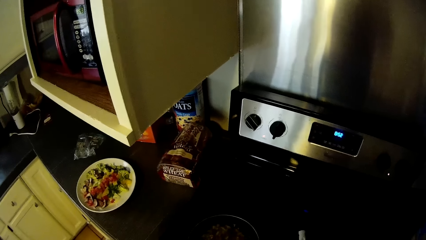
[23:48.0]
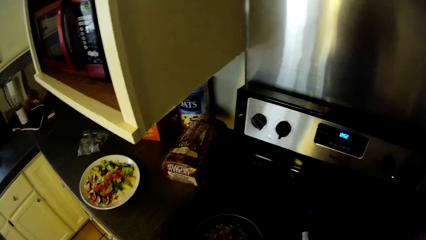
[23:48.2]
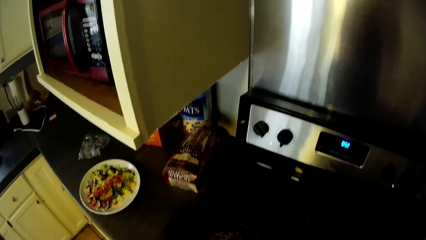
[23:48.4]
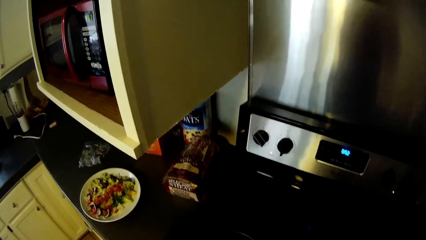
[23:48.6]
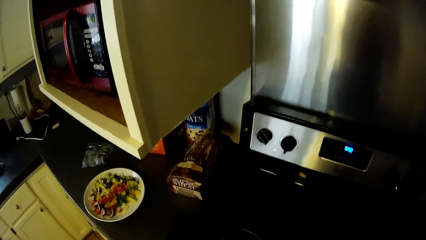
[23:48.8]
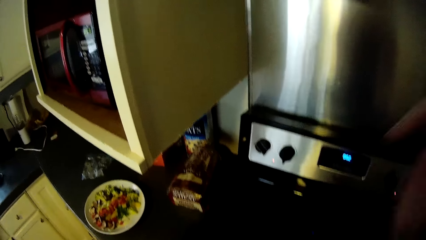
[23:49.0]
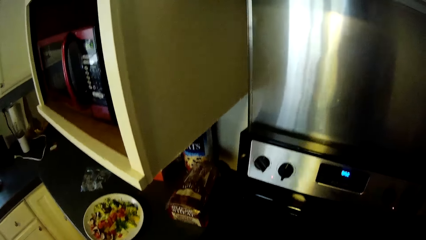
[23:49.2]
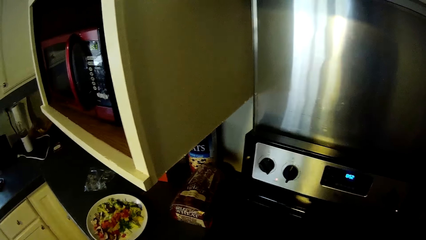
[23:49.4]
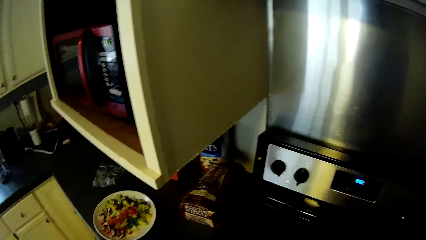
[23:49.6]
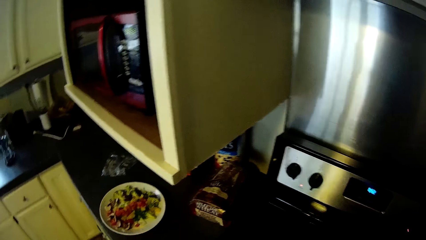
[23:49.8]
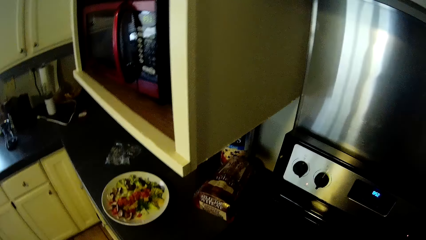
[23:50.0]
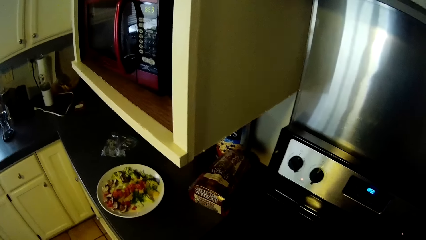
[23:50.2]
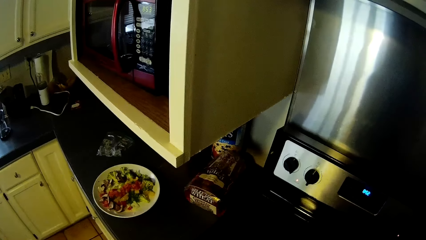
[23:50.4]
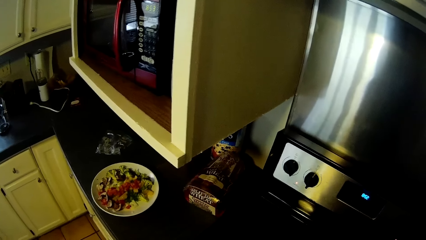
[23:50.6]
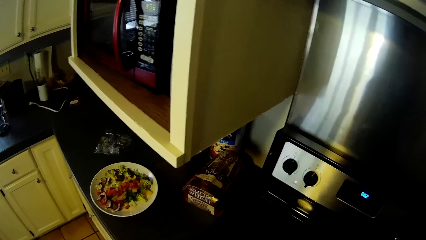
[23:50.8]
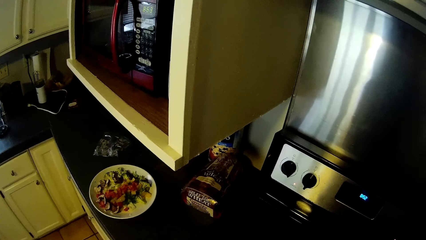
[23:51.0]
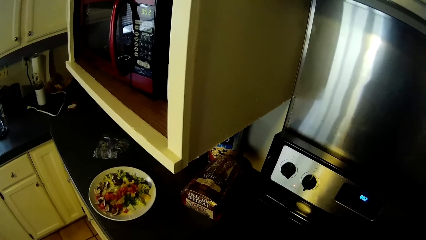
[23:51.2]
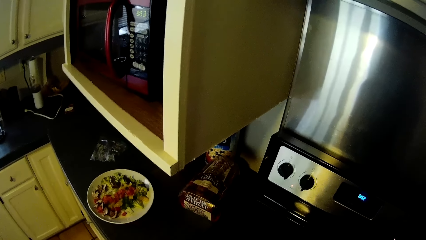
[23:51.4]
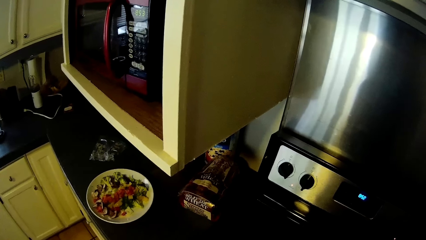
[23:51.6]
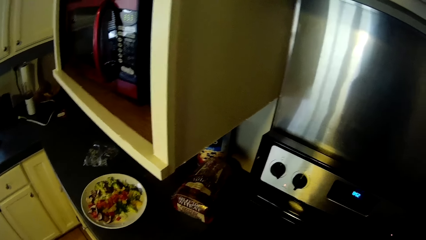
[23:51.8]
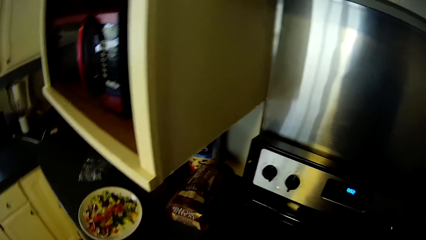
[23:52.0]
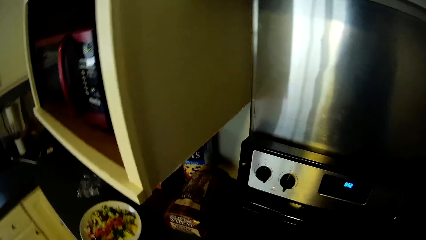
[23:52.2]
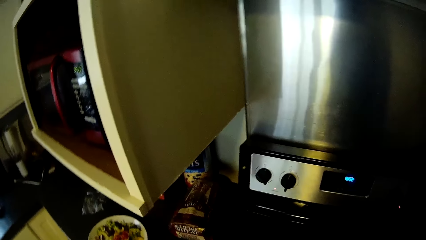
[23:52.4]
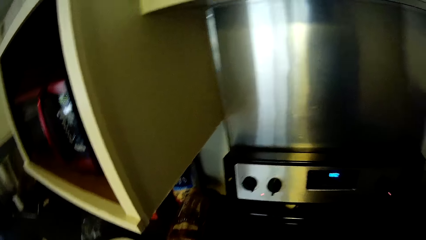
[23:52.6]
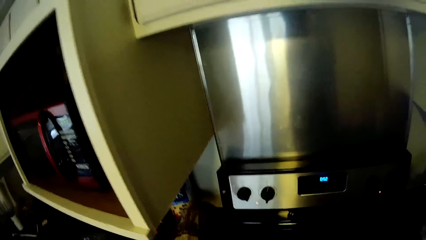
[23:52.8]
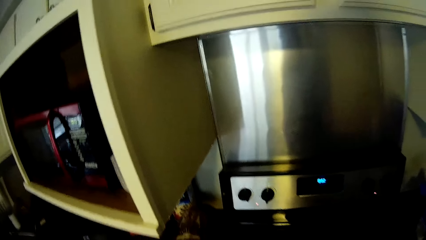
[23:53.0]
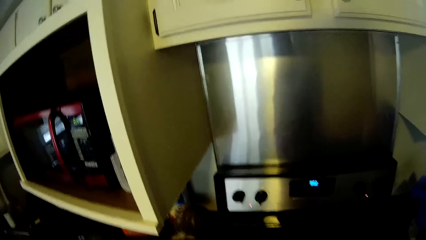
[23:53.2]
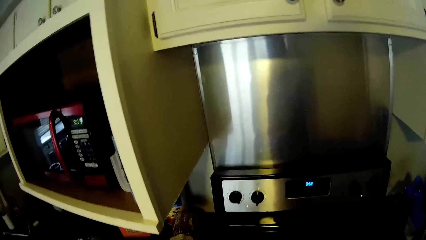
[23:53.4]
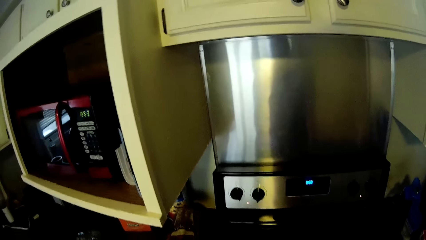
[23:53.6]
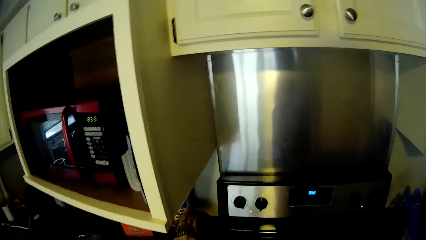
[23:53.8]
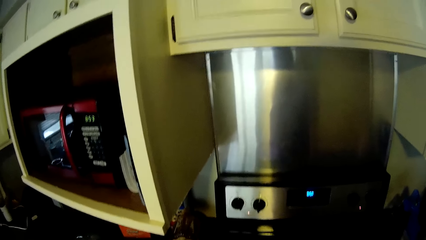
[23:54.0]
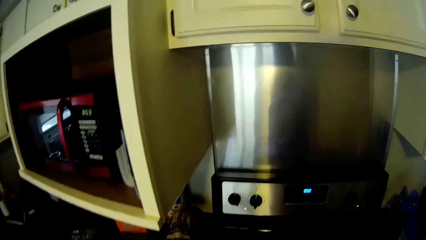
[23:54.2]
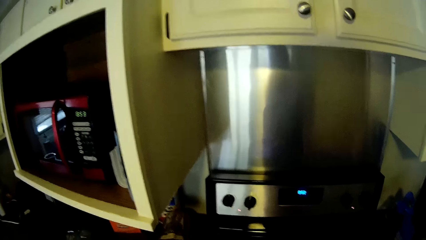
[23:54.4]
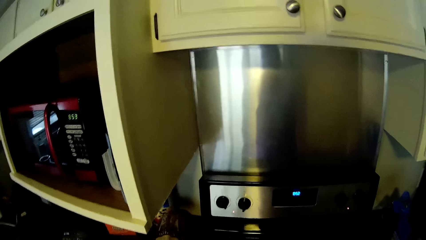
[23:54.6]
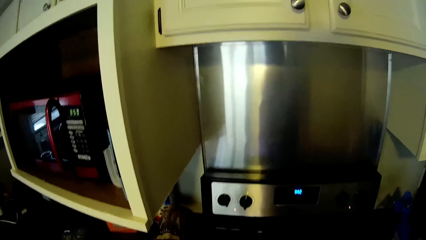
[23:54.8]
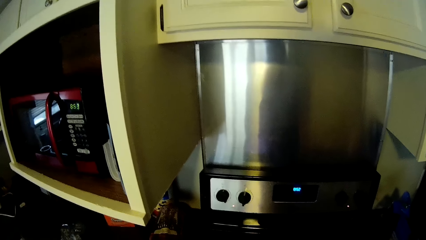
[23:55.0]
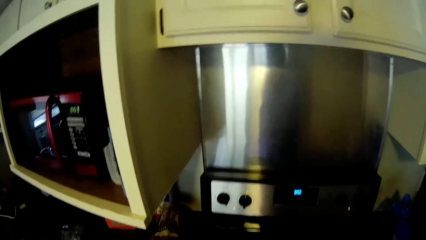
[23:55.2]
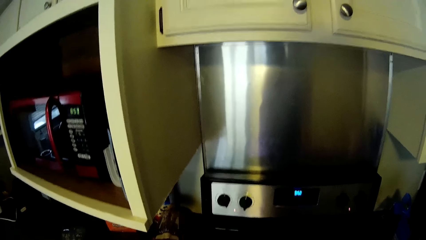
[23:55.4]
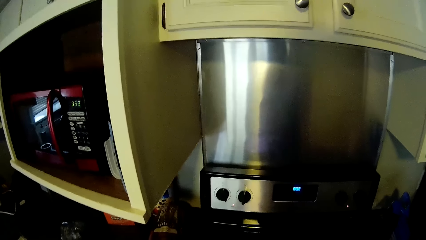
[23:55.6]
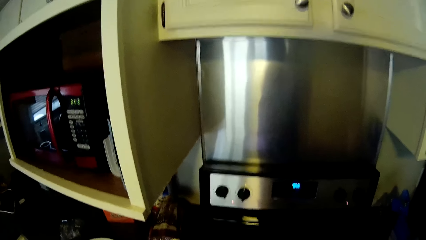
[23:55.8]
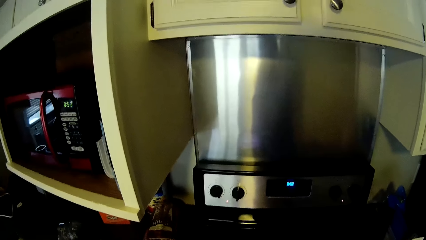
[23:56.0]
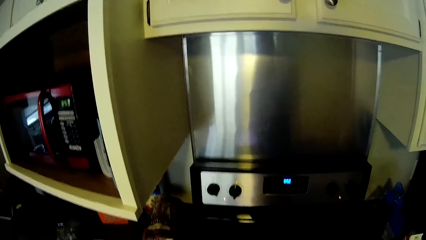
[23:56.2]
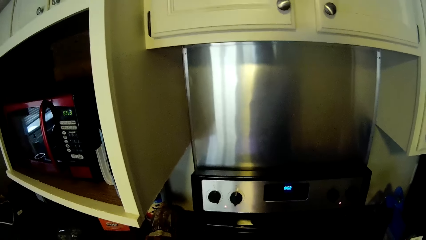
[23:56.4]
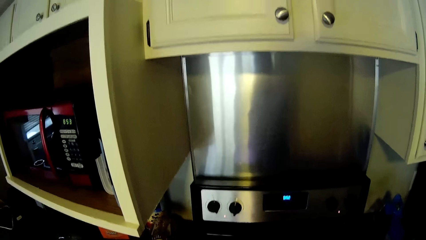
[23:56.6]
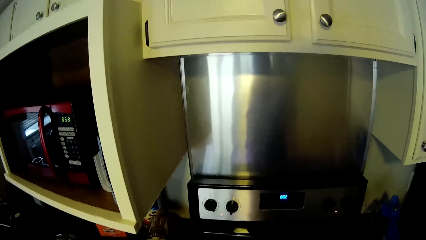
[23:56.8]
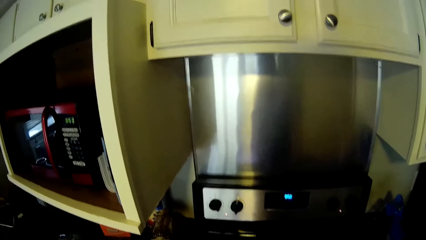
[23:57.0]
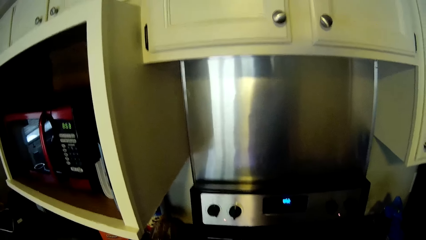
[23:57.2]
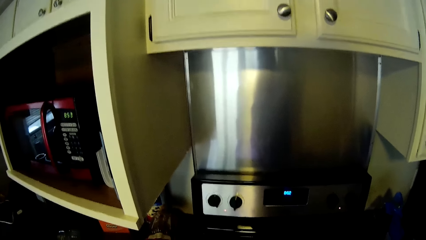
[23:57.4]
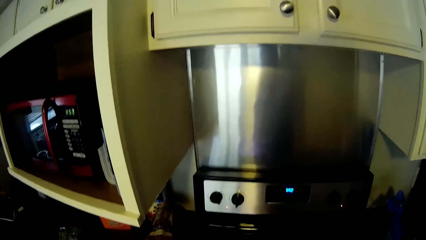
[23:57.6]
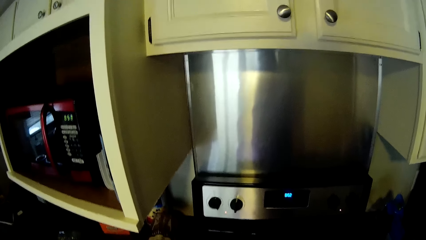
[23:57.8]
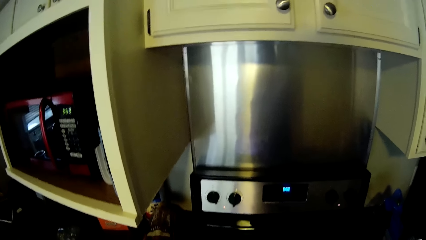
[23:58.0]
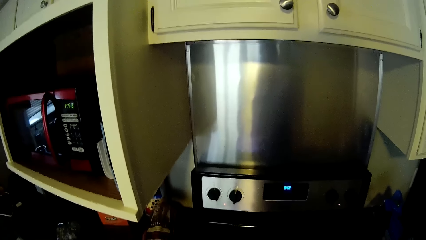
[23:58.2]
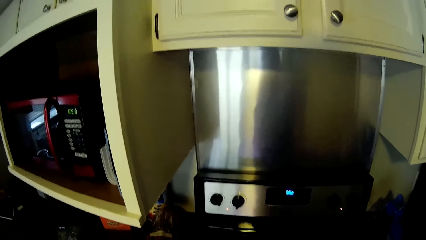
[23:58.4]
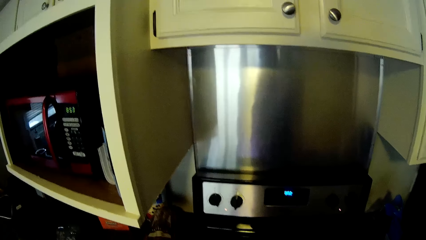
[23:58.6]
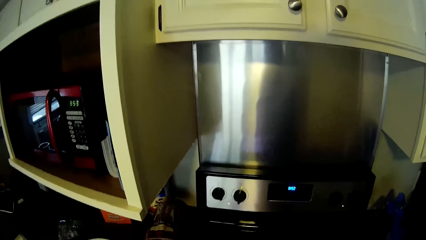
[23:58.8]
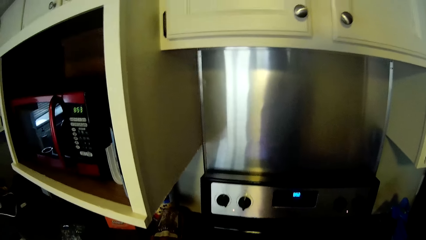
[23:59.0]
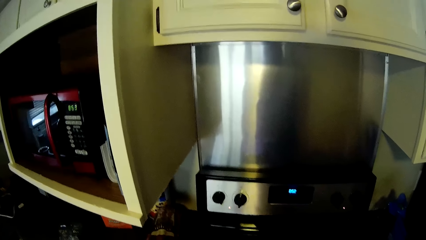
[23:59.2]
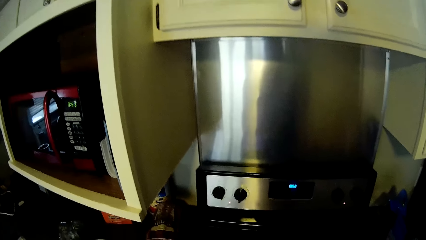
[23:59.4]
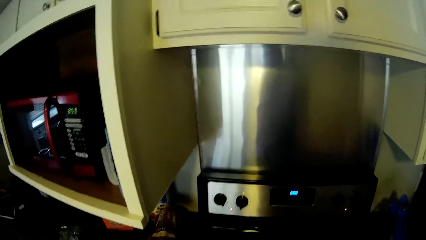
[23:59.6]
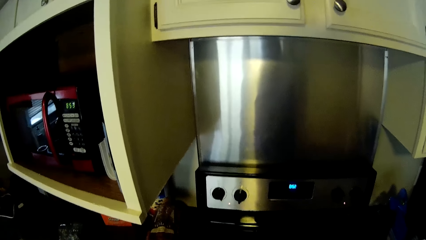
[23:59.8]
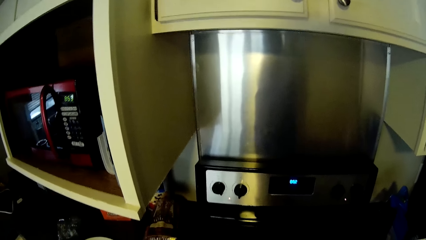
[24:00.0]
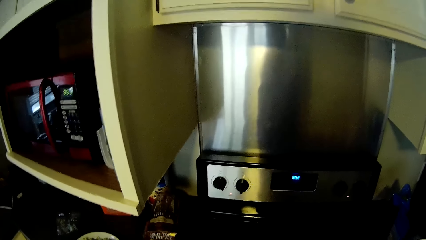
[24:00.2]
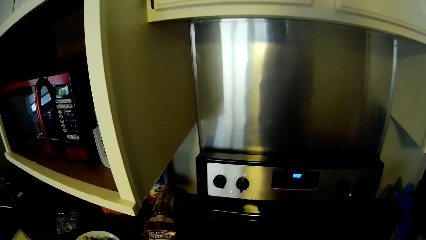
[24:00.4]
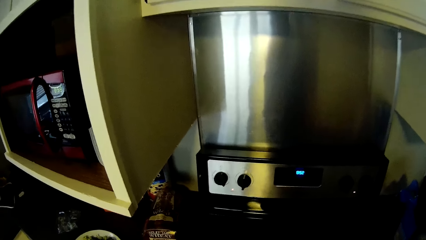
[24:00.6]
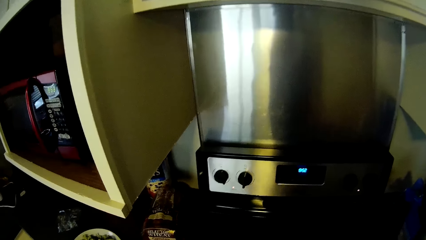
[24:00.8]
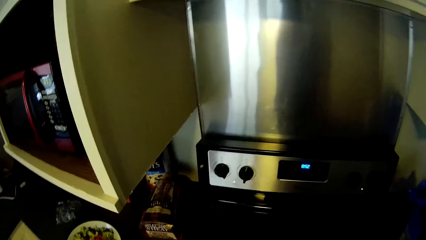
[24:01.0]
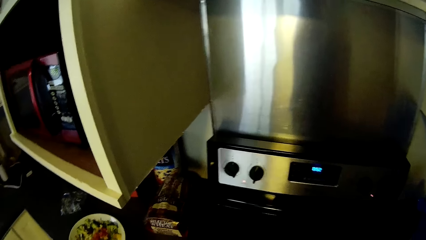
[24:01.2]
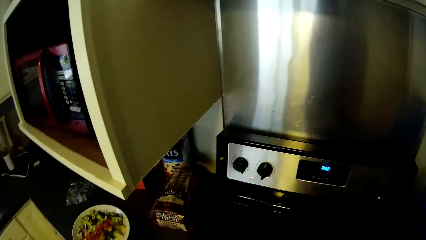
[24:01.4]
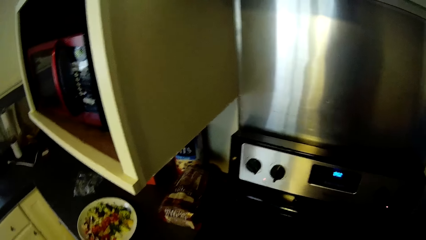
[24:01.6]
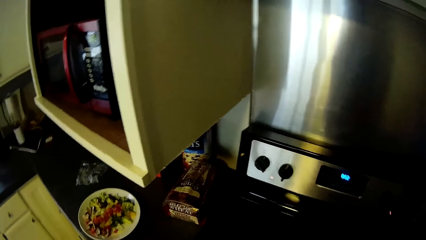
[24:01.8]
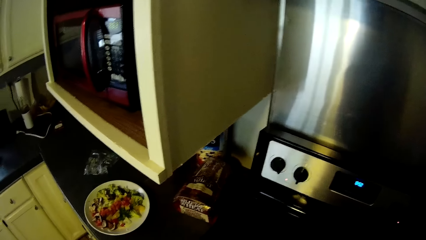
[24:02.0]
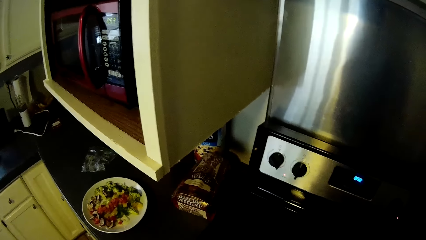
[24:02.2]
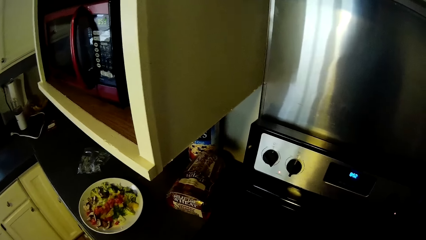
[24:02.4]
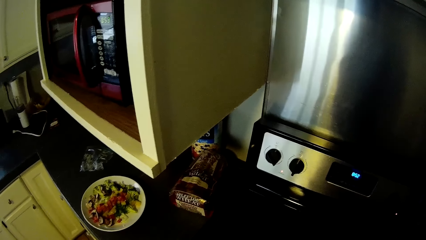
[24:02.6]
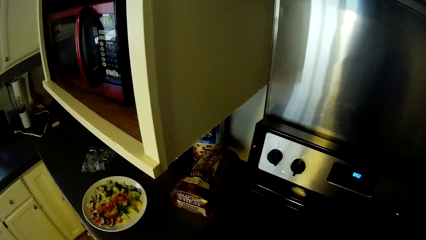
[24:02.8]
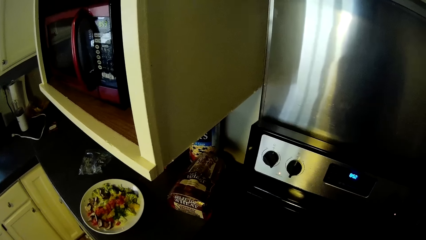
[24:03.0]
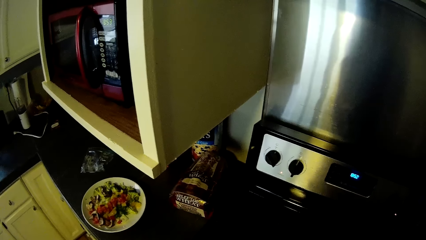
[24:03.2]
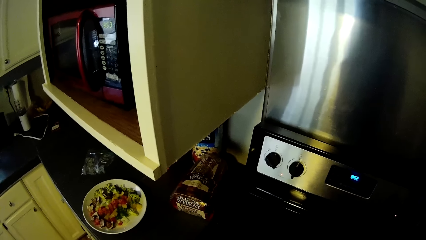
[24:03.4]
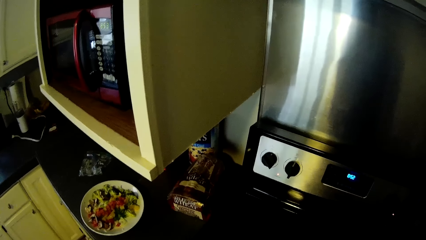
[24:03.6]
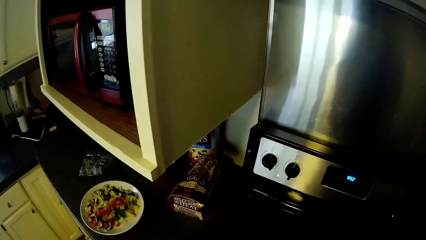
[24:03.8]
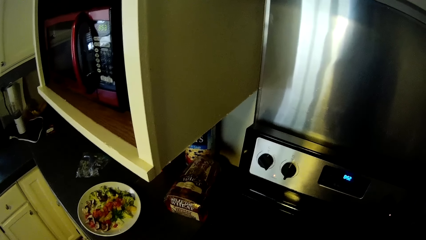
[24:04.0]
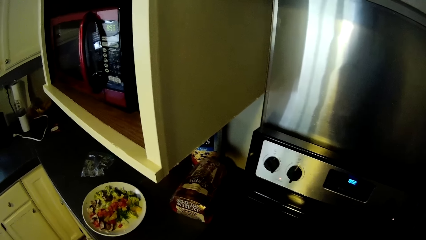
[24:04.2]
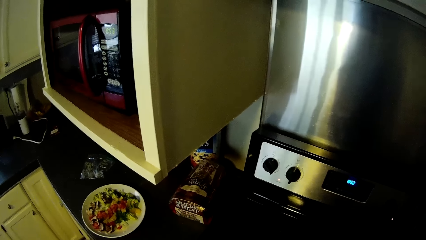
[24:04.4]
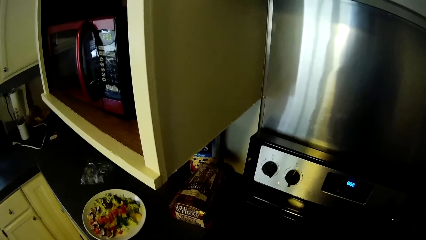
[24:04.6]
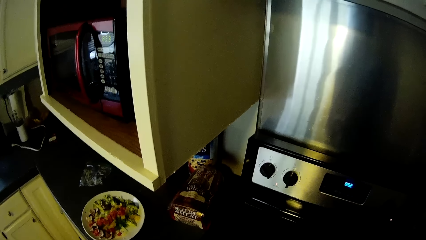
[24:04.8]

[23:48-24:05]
The camera wearer drops their hand from their head. They stand in front of the cooker.
